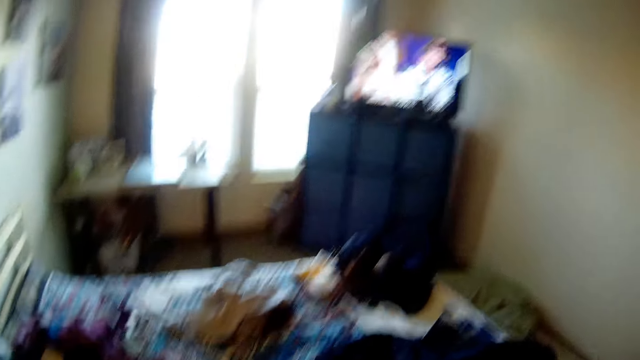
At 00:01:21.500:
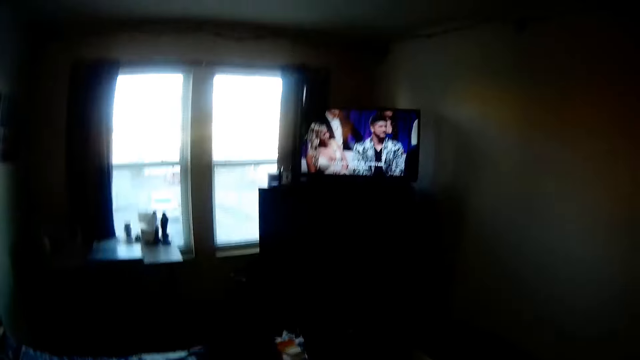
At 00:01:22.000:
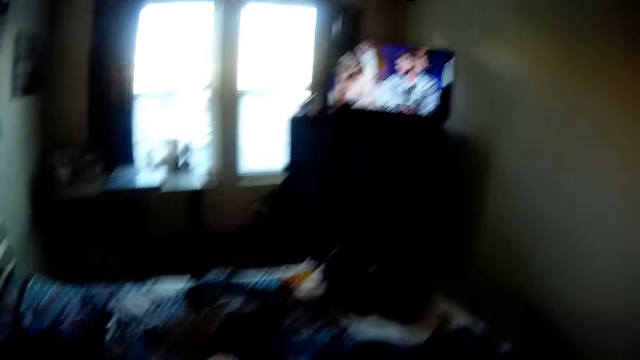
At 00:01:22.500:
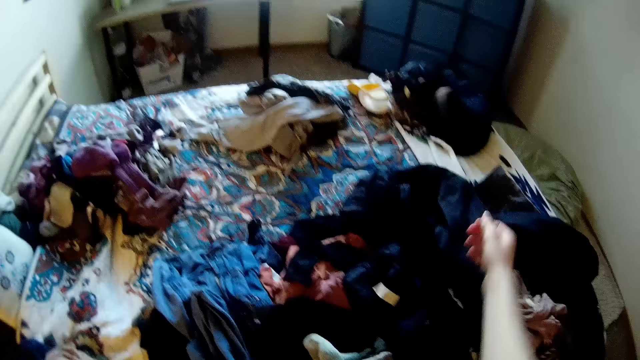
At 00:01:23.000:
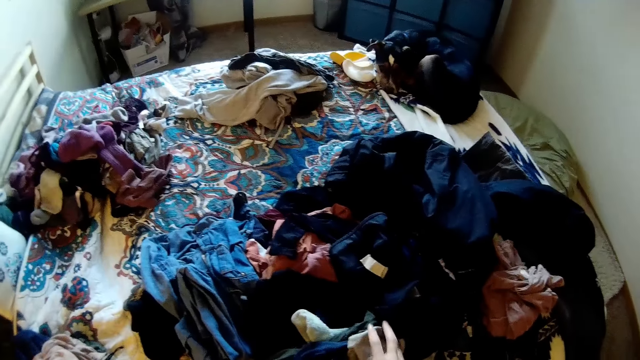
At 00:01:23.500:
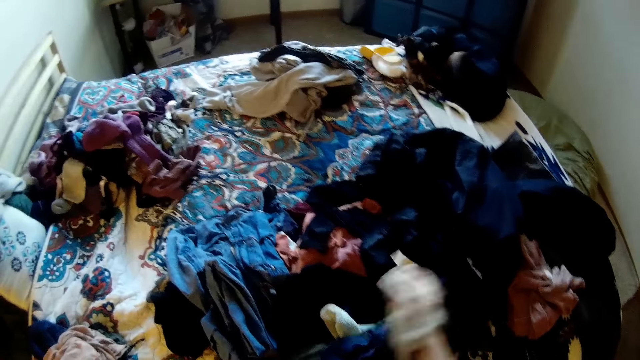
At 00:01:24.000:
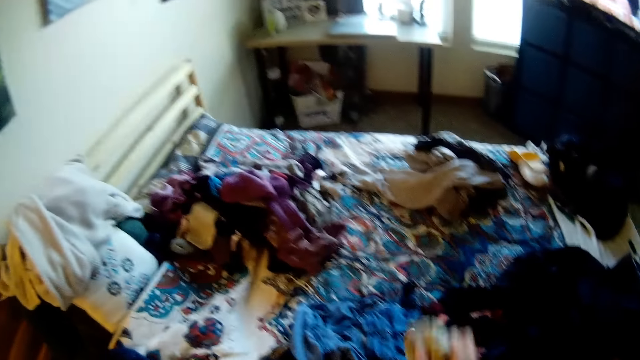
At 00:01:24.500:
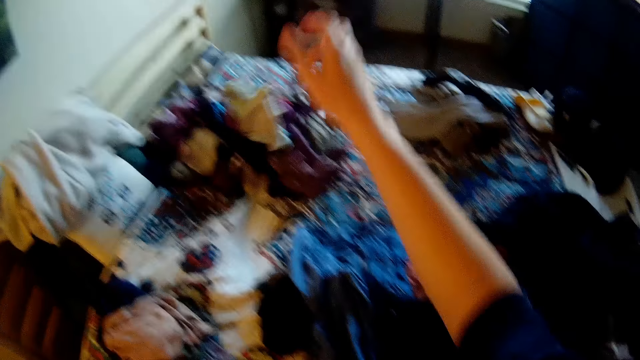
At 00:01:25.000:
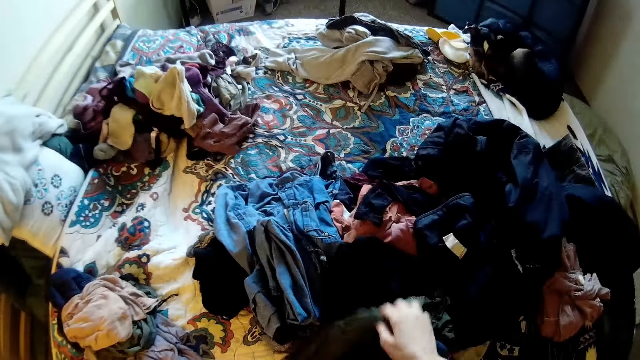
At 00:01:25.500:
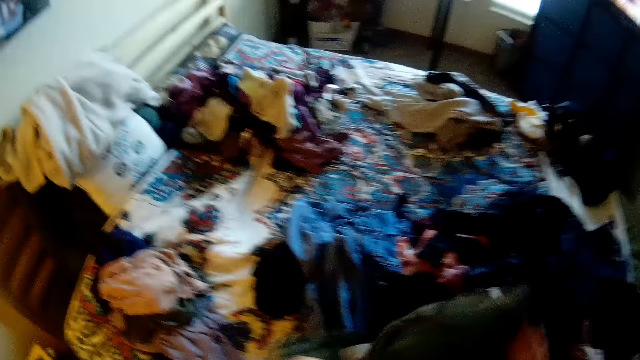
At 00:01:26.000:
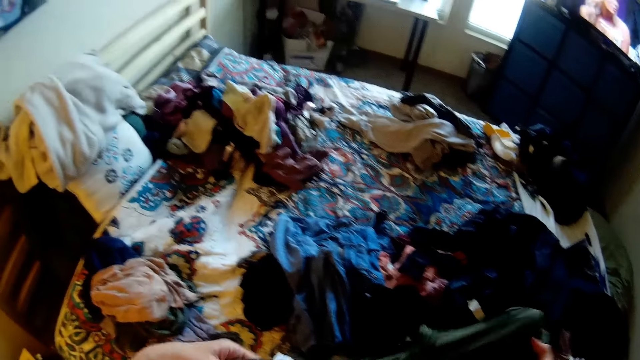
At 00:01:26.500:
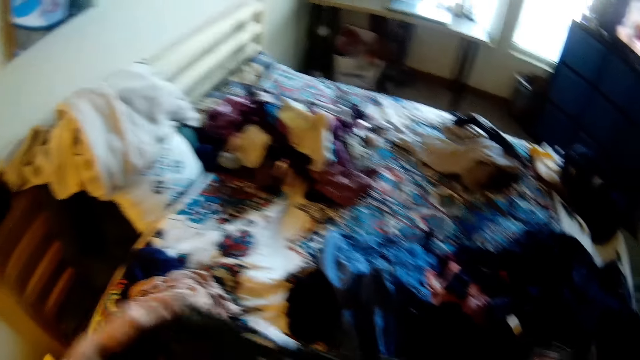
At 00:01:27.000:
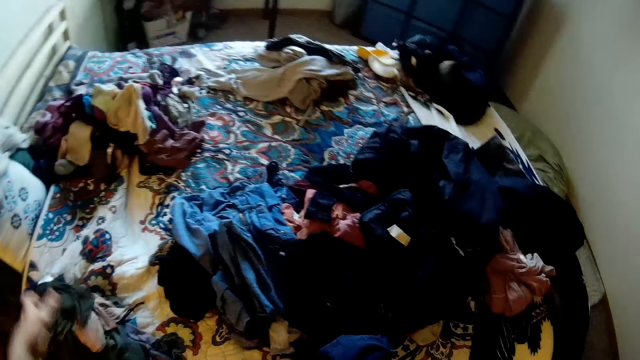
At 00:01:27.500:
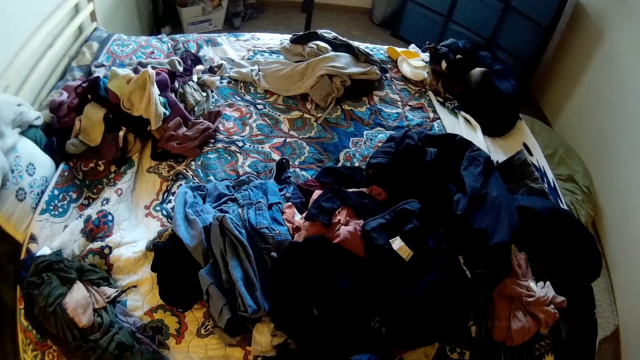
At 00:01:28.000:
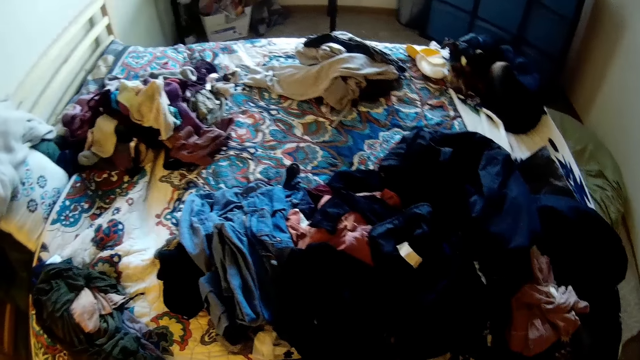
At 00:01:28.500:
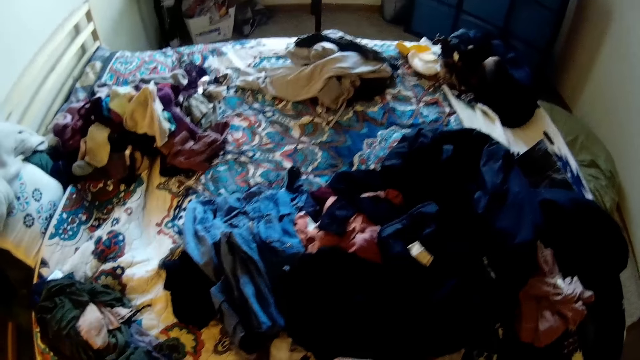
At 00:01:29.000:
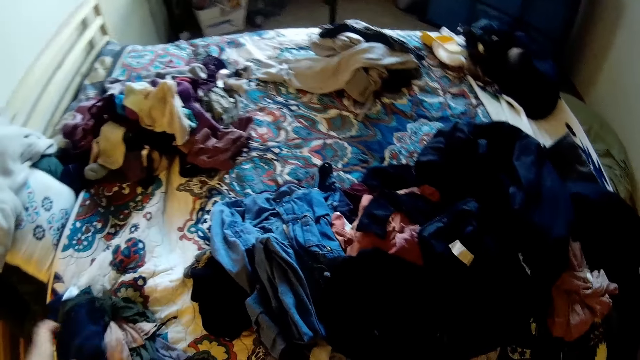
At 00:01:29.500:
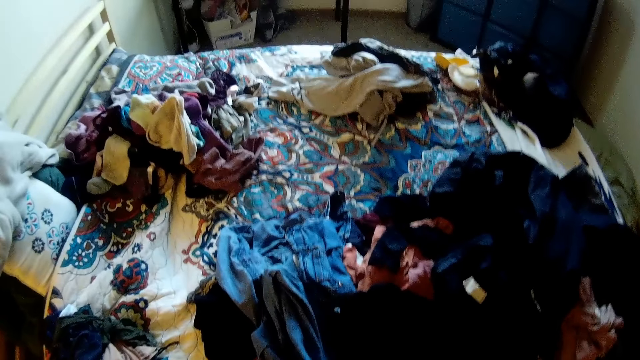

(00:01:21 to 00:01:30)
The camera wearer picks cloths from the bed. They throw the cloths on the bed. They pick the cloths from the bed. They drop the cloths on the bed.

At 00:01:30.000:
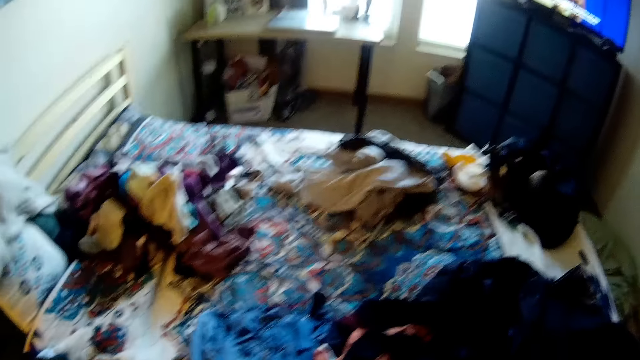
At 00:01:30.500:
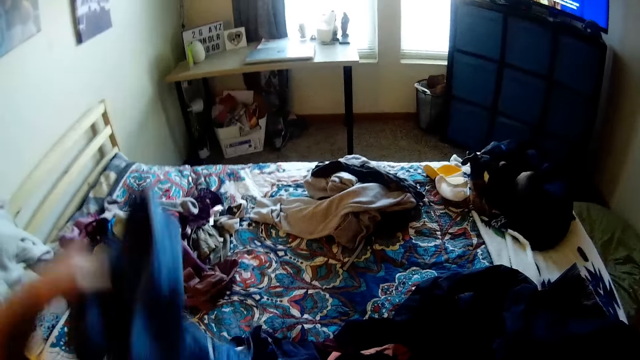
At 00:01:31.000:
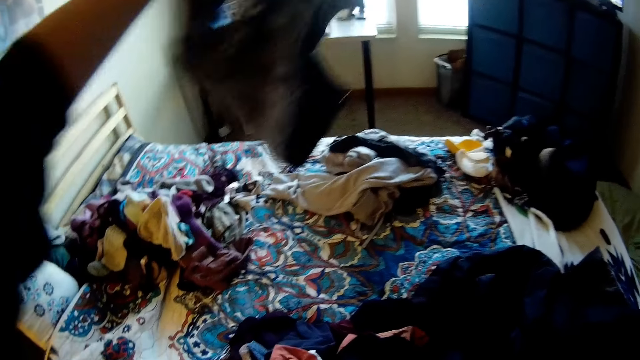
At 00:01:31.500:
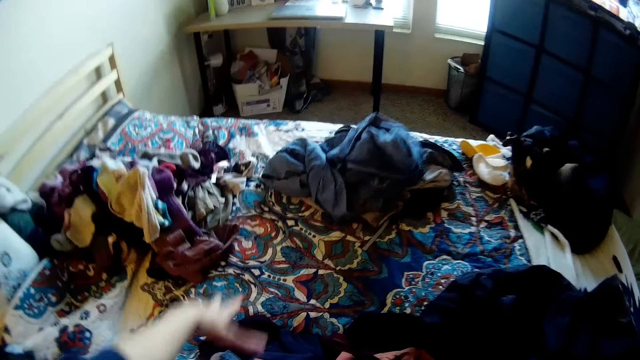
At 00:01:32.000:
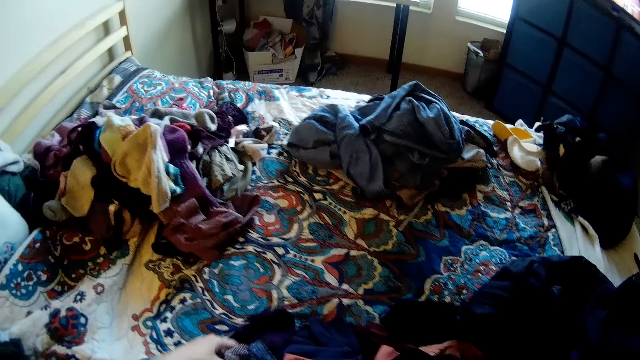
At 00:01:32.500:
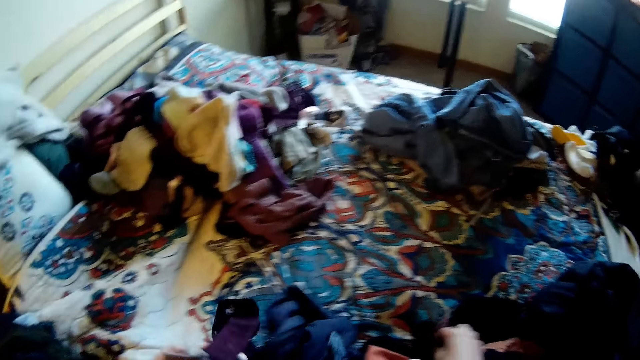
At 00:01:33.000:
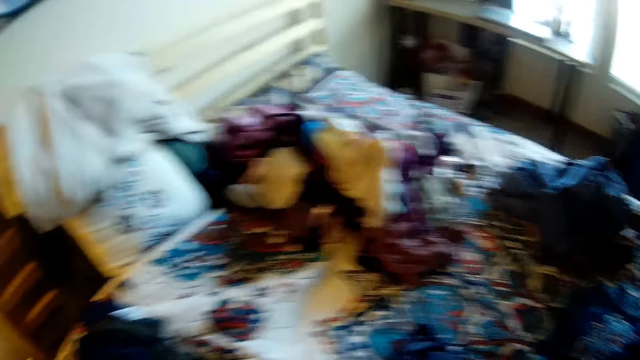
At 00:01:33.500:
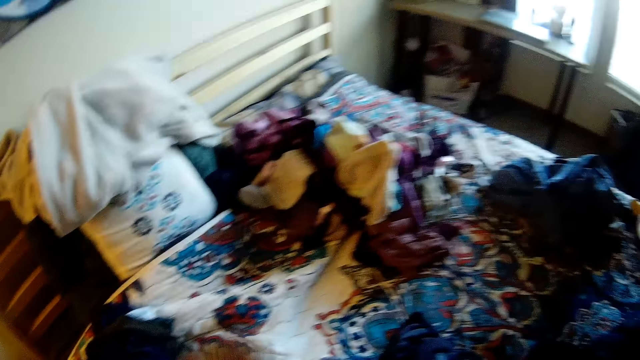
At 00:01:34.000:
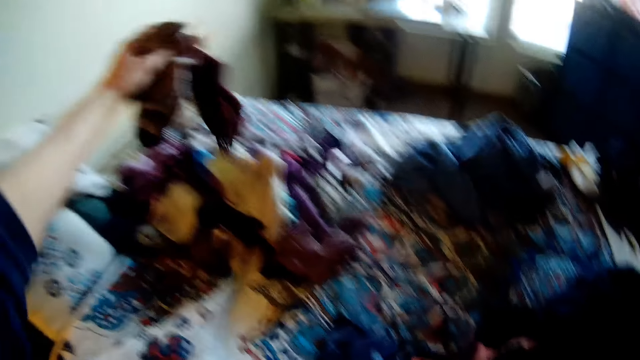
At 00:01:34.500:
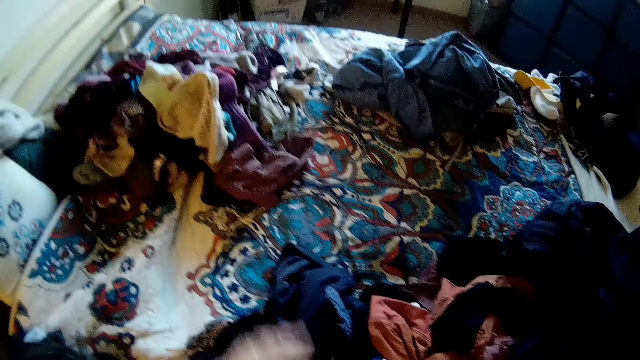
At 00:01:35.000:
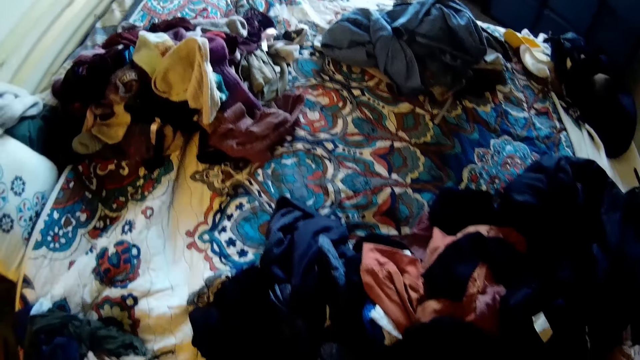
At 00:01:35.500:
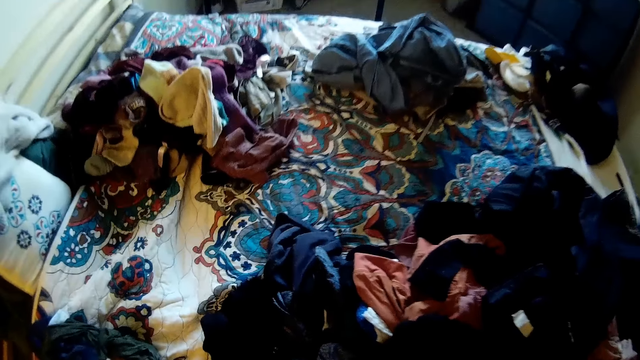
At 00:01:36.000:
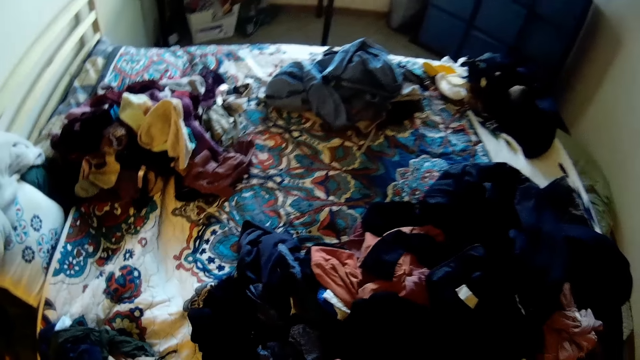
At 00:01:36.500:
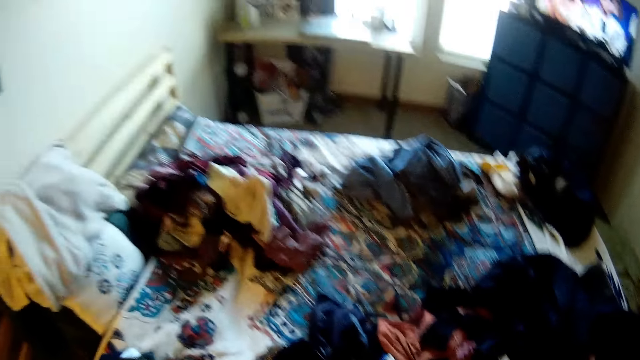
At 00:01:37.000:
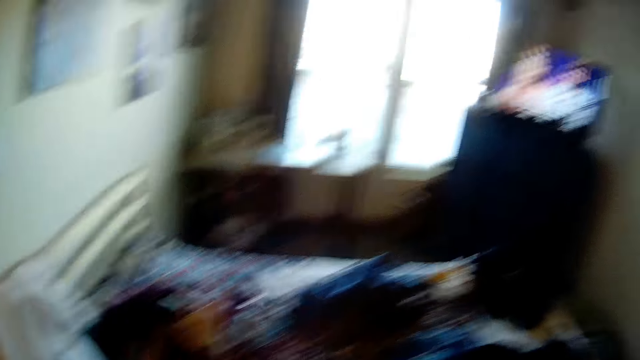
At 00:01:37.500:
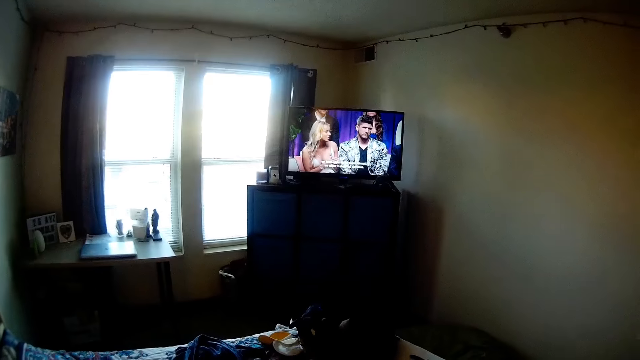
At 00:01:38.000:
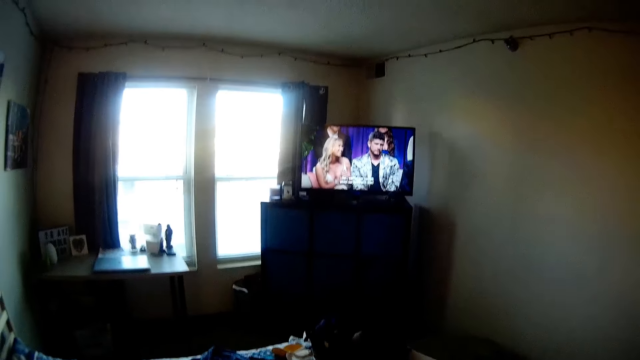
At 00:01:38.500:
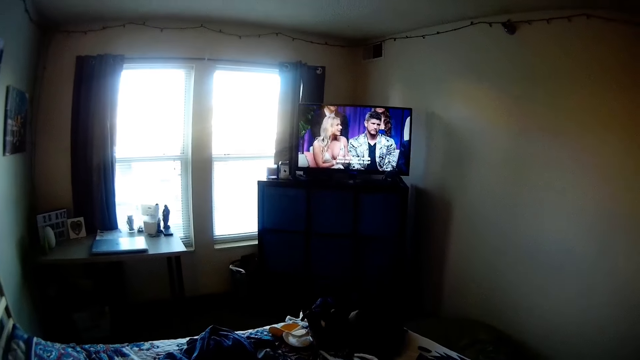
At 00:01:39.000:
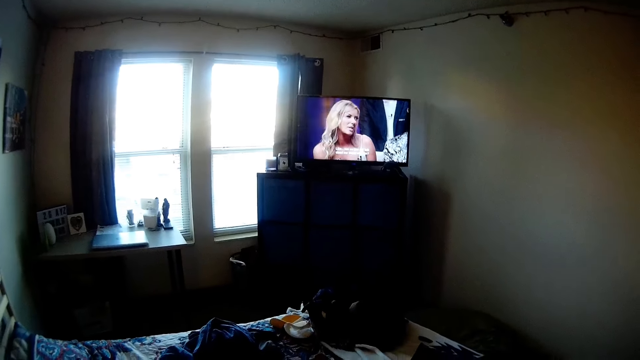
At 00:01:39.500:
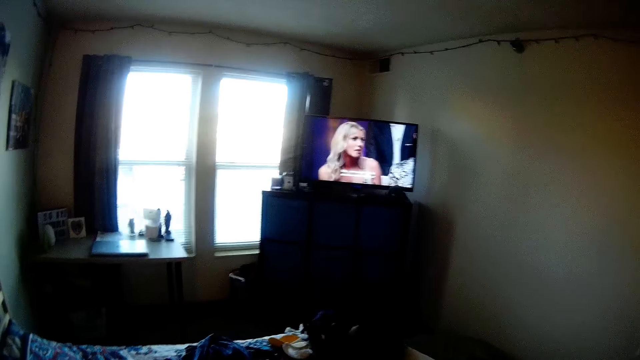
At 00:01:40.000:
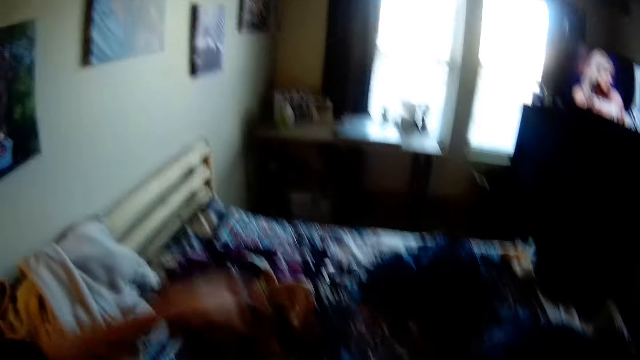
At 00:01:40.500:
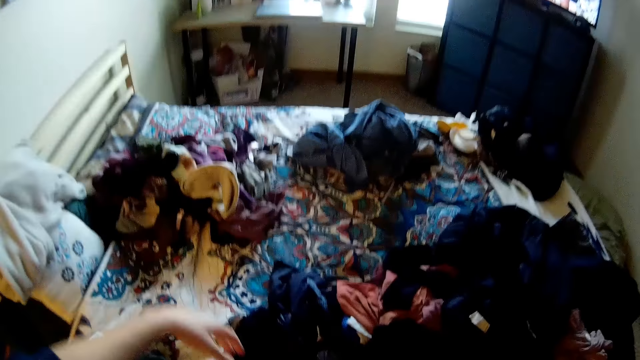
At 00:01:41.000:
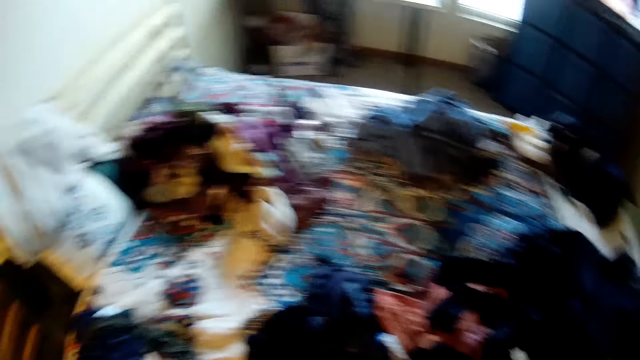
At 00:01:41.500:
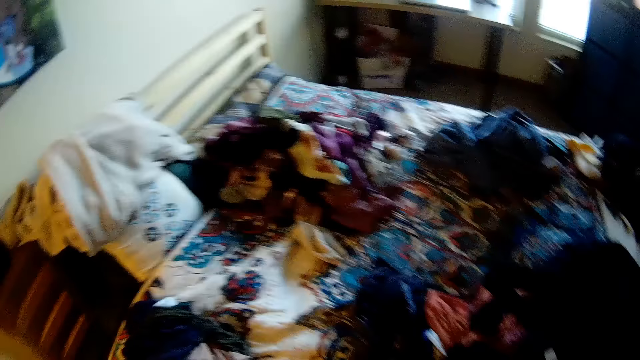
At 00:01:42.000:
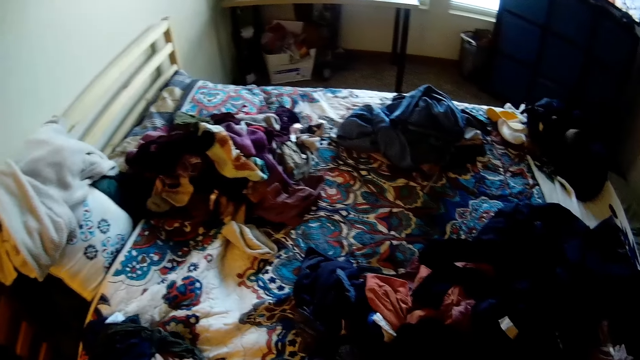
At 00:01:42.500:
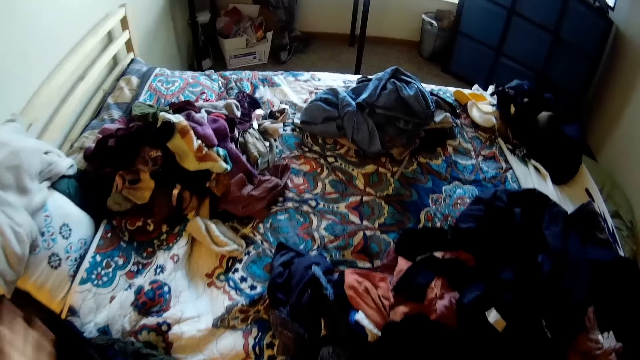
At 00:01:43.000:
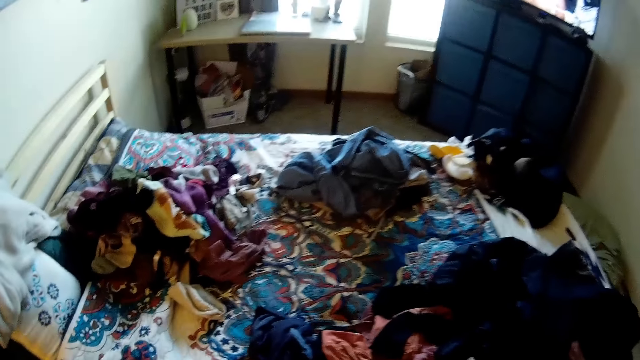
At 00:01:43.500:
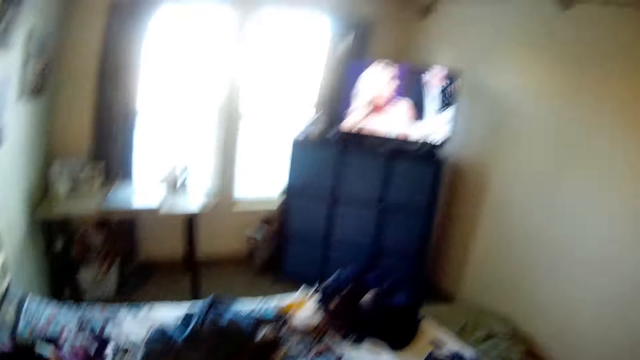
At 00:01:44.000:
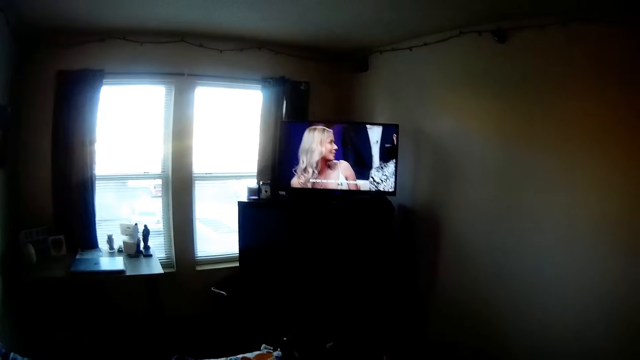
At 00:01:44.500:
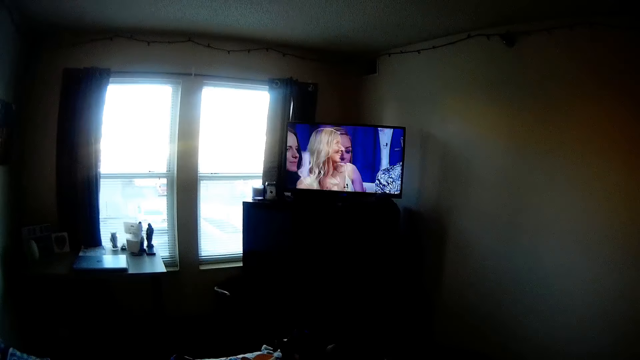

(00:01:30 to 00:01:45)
The camera wearer holds the cloth. They pick cloths from the bed, hold the socks and throw the cloths on the bed. They watch the television. They throw the cloths on the bed. They look at the bed. They watch the television.
